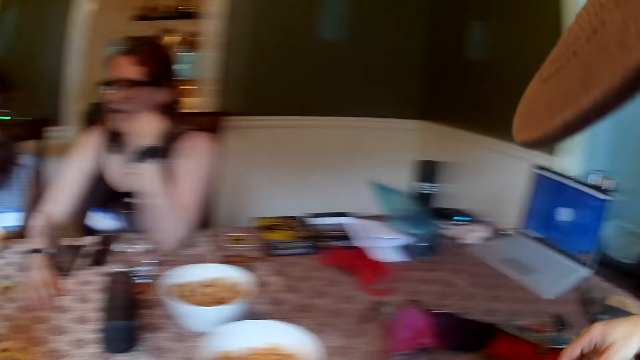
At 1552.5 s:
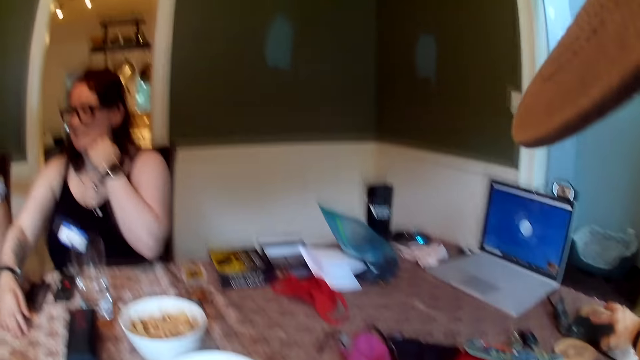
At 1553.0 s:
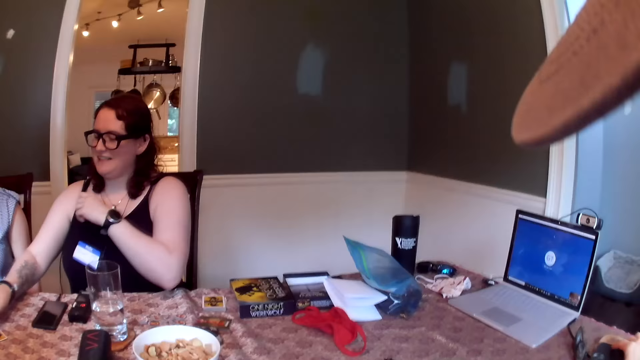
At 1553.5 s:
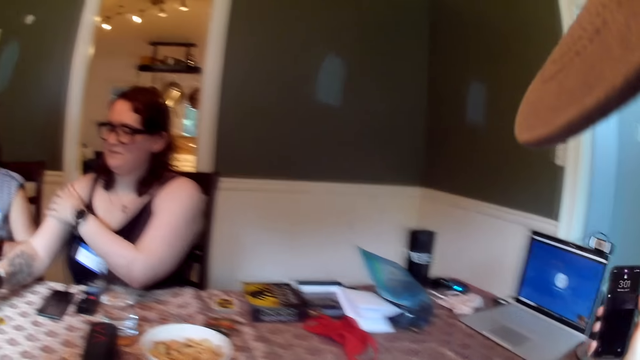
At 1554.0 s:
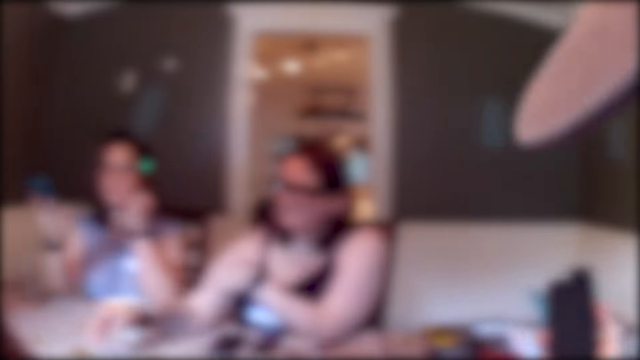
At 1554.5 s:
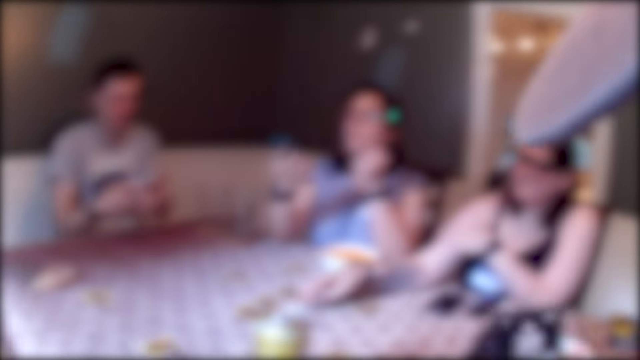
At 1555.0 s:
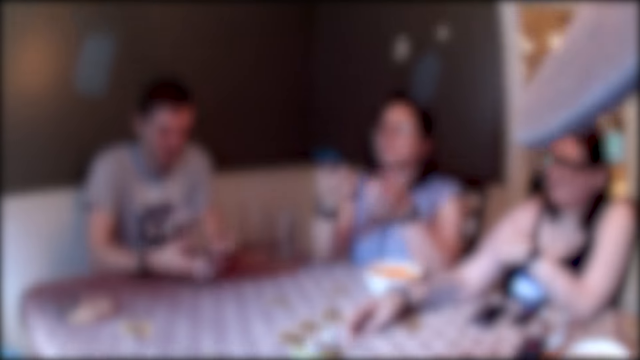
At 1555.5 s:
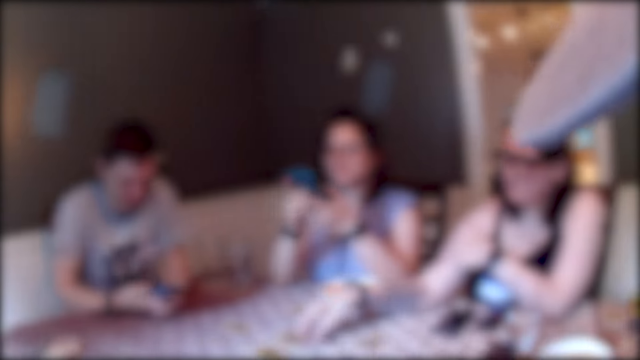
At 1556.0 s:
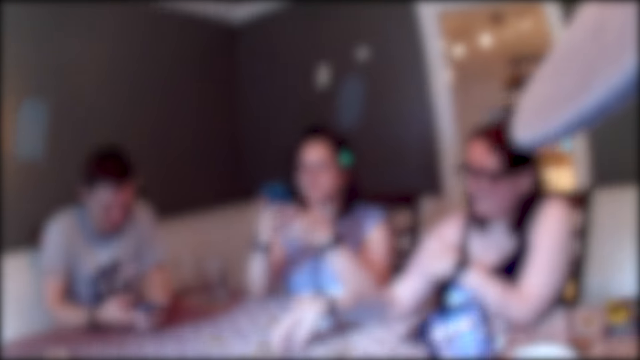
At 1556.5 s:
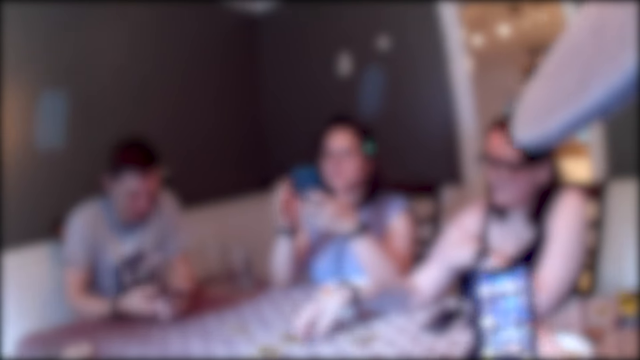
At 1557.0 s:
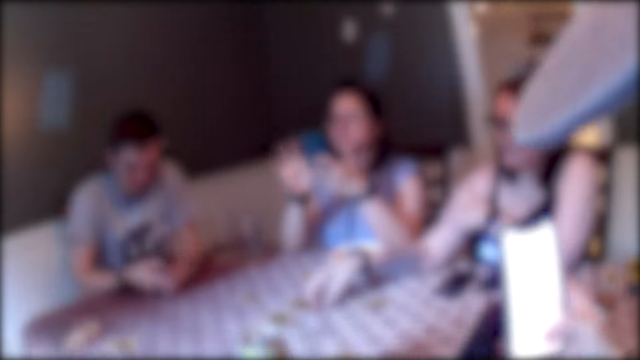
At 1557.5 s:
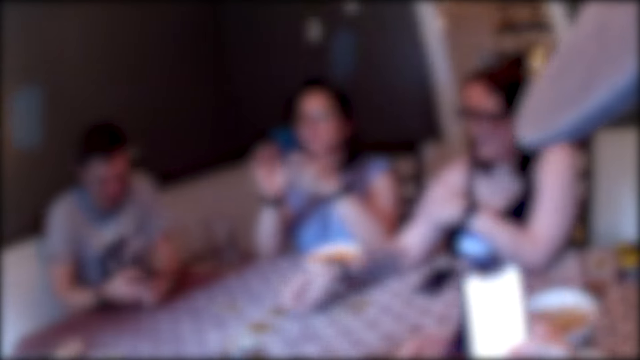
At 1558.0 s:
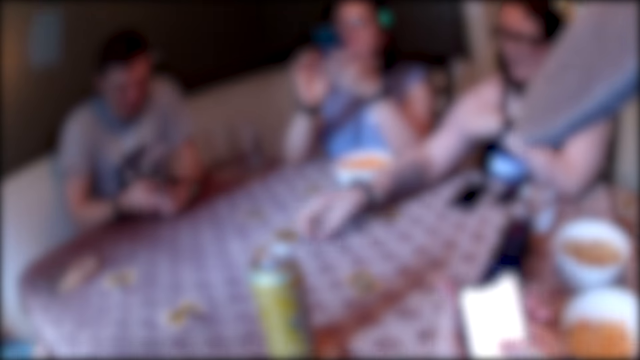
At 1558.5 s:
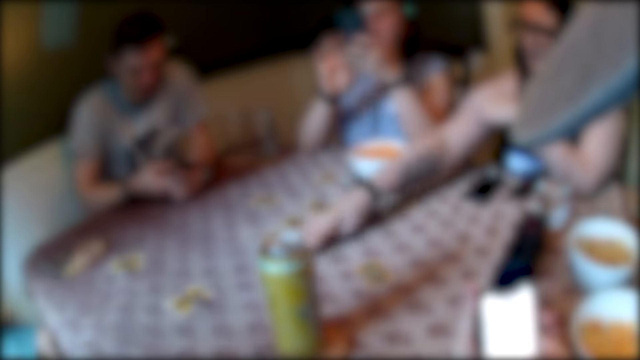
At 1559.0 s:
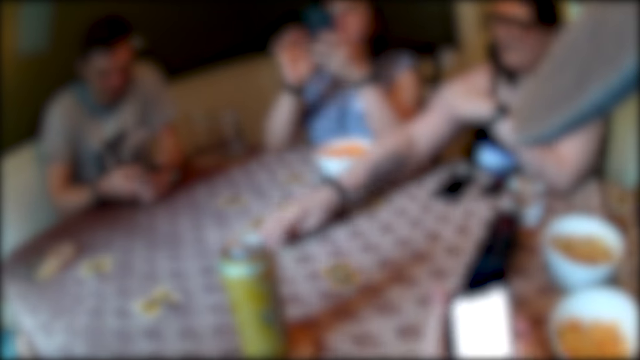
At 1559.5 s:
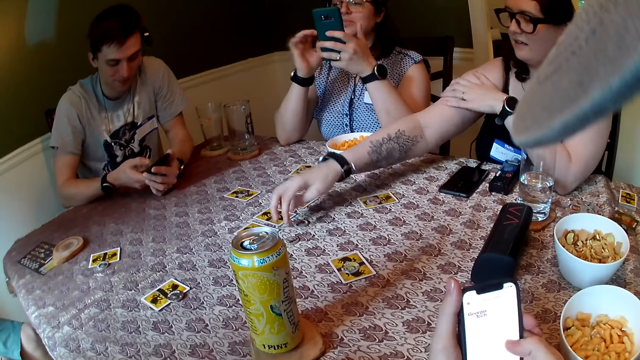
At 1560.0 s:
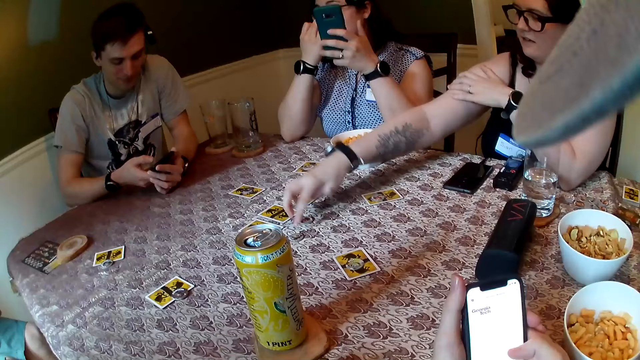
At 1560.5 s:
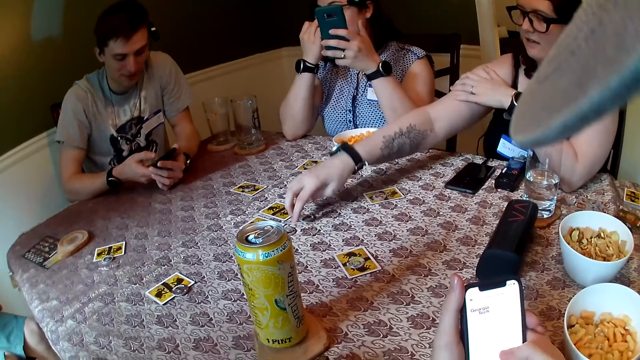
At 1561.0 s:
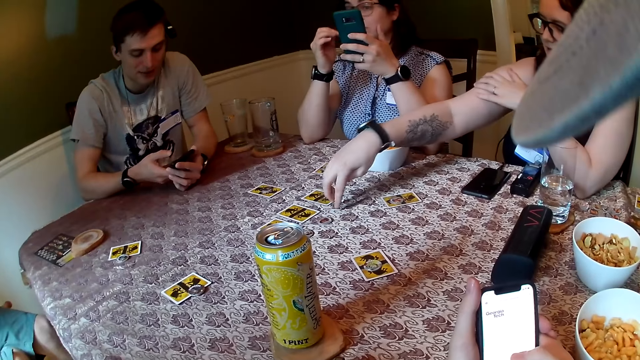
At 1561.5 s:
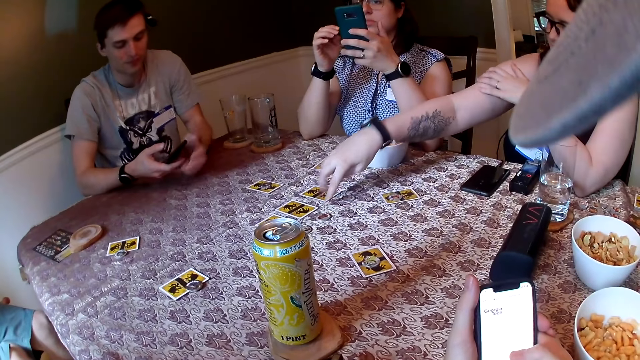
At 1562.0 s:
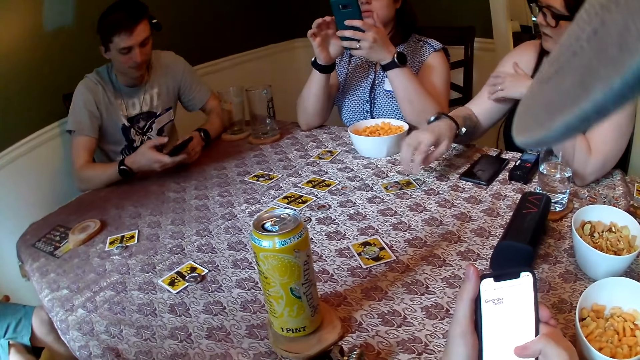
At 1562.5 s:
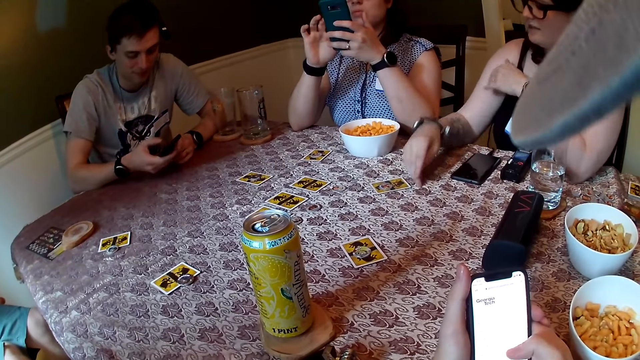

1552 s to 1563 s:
The camera wearer takes the phone. A woman holds a phone in her right hand. A man operates the phone with both hands. The woman operates the phone. A lady moves a coin. The camera wearer operates the phone. He holds the phone with his right hand. He interacts with others. The lady moves the coins. The man operates his phone.

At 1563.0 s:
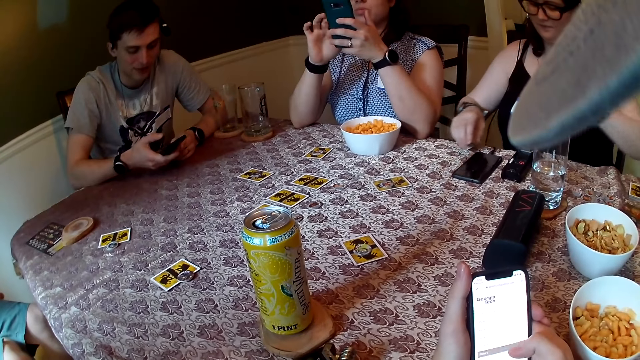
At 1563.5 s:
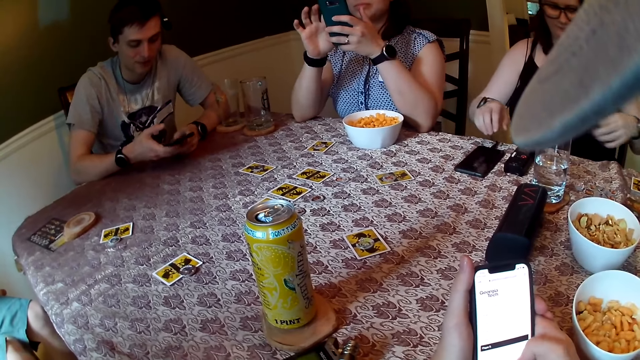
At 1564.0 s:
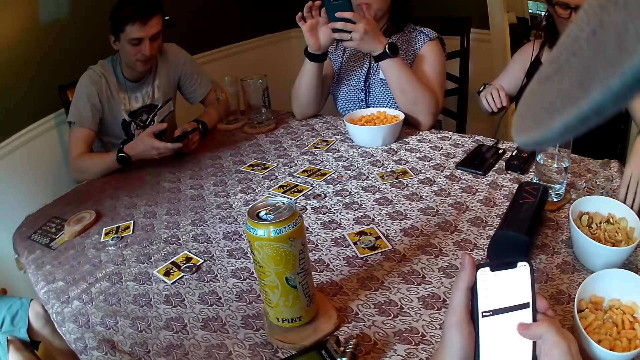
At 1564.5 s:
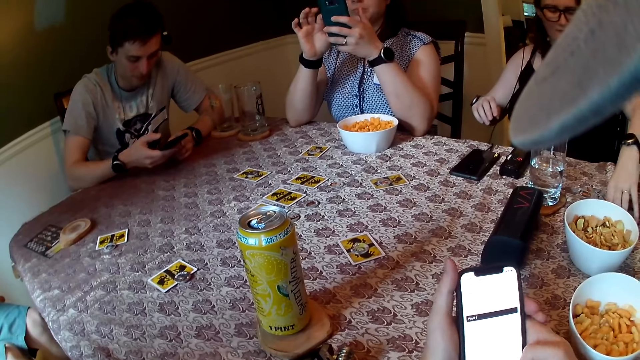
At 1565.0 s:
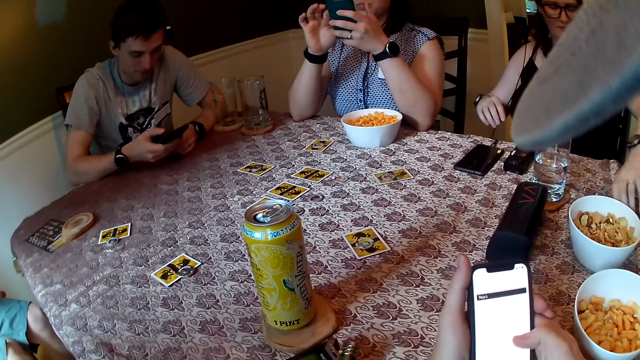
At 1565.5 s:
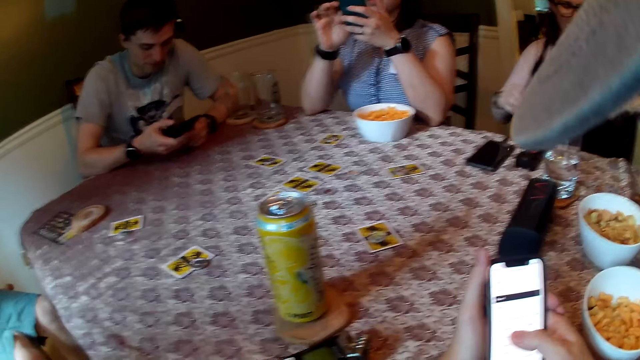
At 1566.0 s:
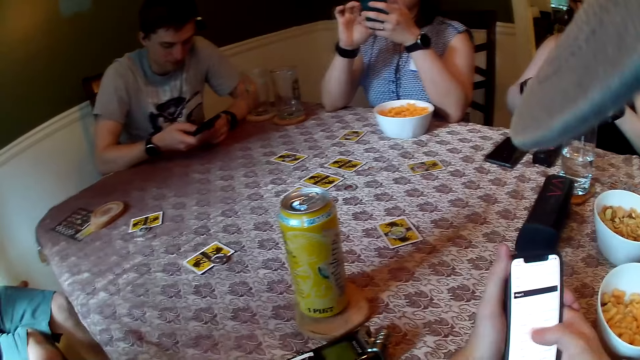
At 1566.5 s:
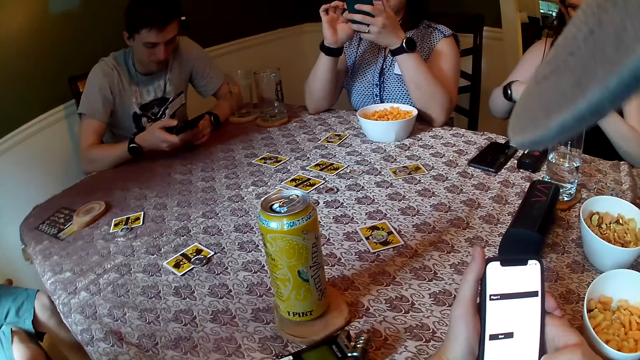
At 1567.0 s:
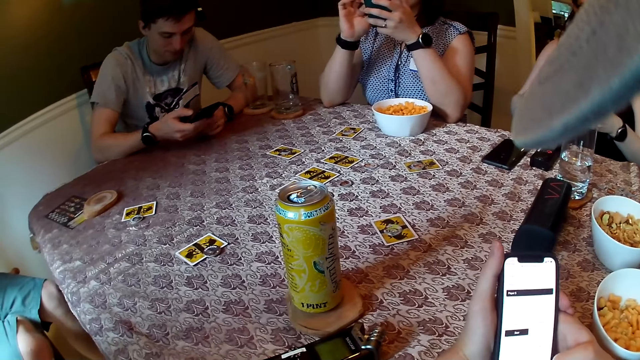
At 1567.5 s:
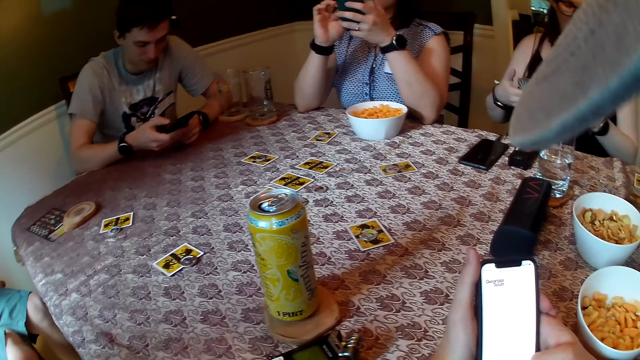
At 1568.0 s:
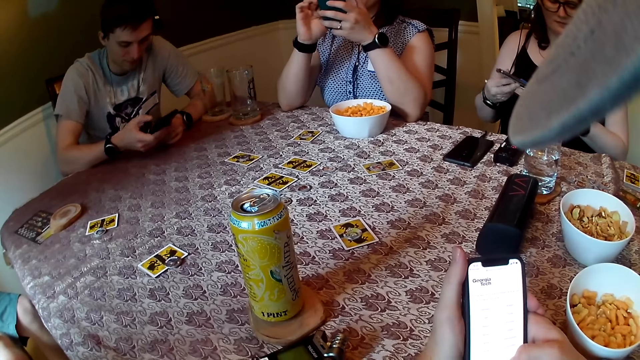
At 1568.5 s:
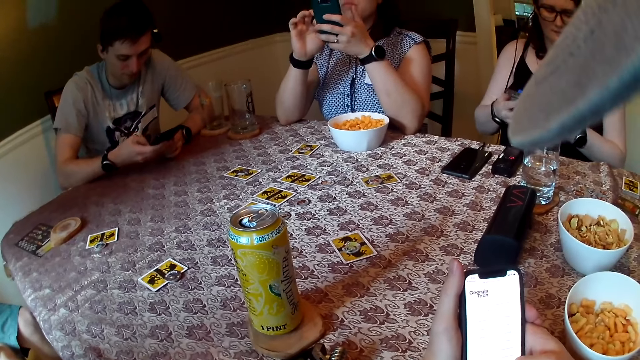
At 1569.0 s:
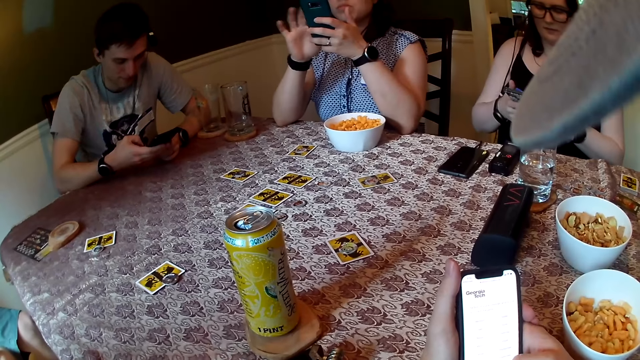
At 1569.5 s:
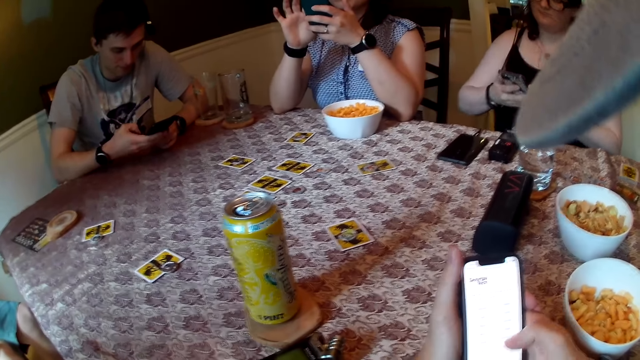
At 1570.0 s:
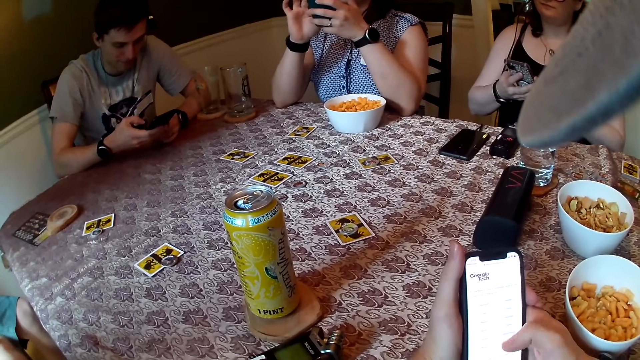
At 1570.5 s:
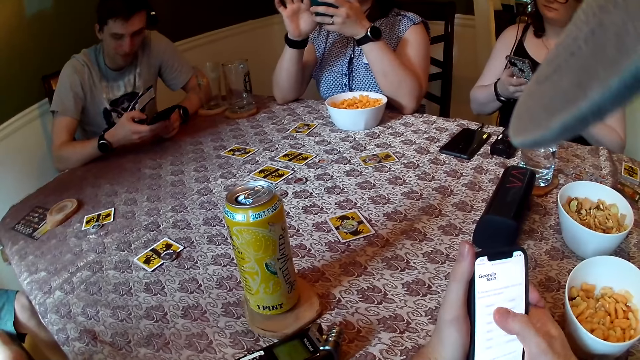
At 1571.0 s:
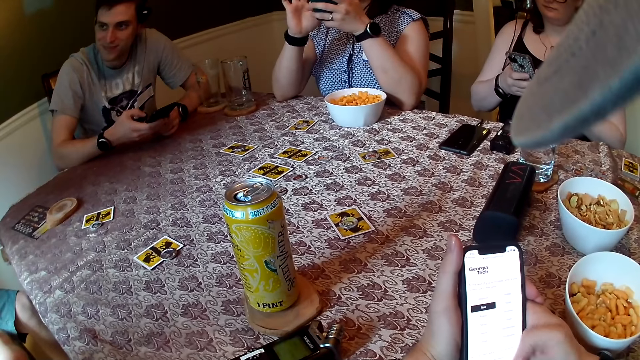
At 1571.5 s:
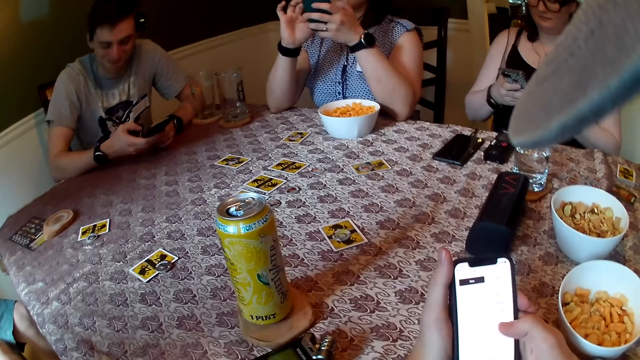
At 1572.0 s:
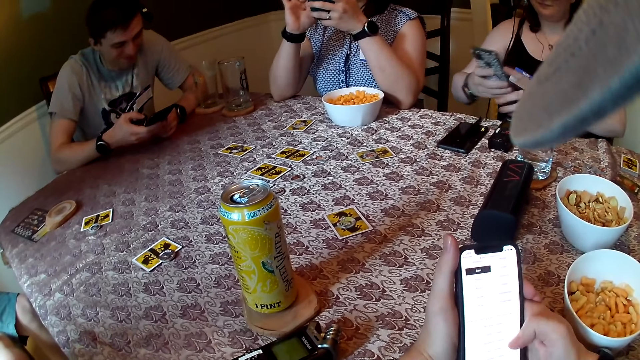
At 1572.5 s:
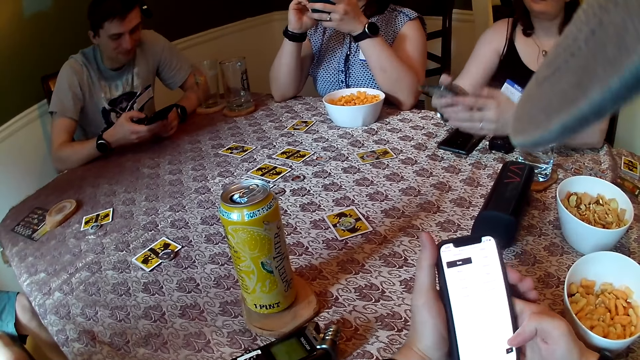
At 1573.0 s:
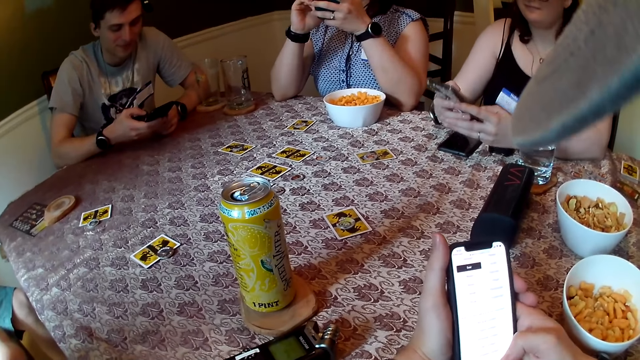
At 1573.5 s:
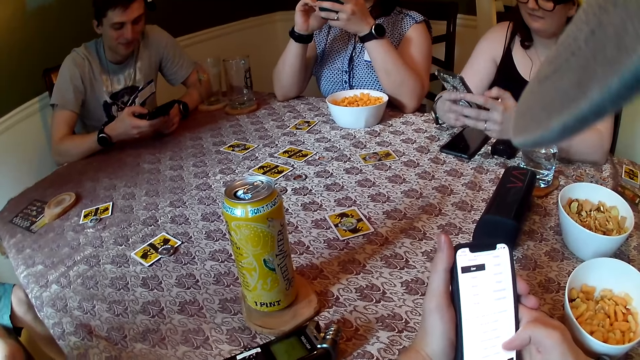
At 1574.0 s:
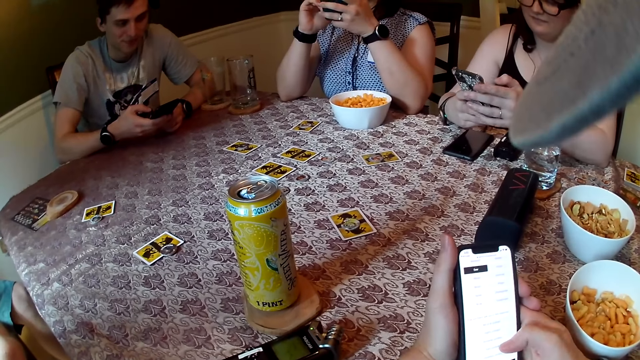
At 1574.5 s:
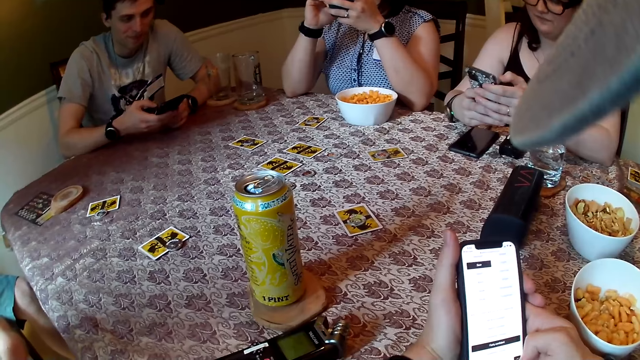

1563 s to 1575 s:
A lady takes the phone. She operates the phone with both hands. A lady interacts with others. A woman operates a phone with both hands. The first lady operates her phone.
